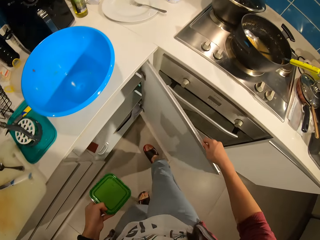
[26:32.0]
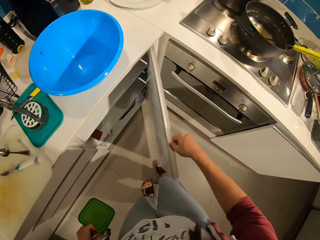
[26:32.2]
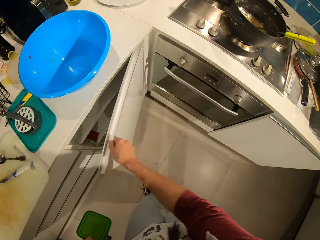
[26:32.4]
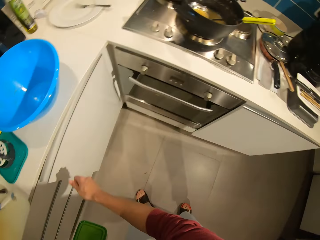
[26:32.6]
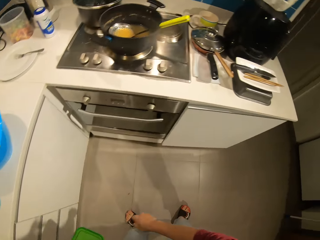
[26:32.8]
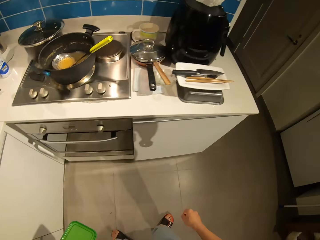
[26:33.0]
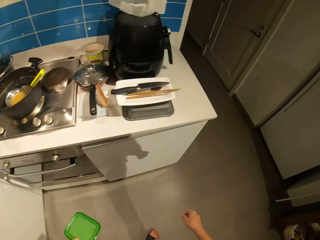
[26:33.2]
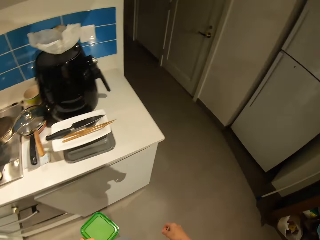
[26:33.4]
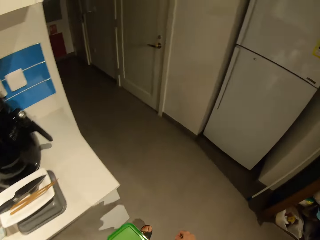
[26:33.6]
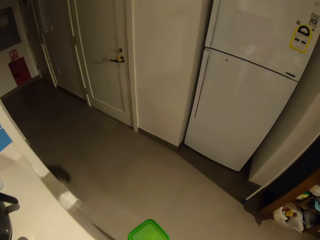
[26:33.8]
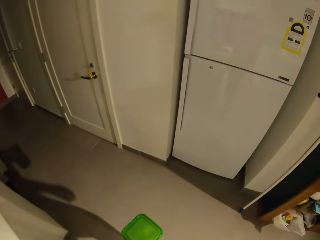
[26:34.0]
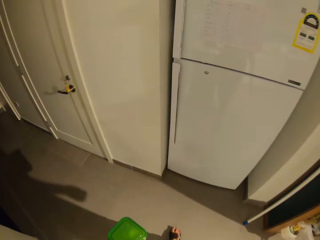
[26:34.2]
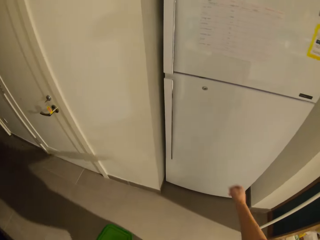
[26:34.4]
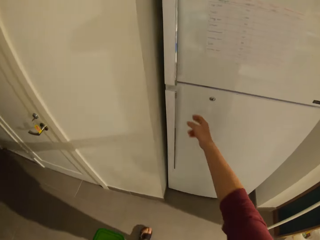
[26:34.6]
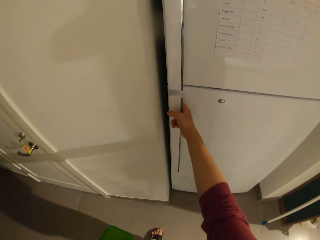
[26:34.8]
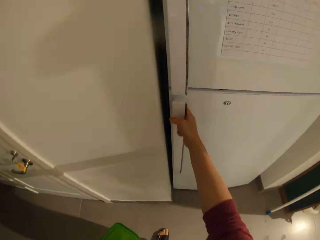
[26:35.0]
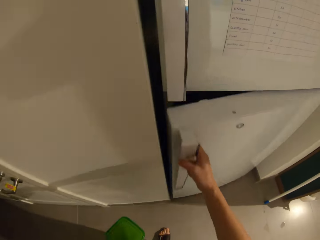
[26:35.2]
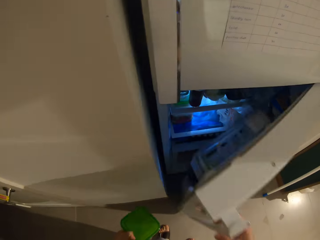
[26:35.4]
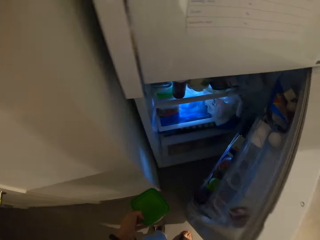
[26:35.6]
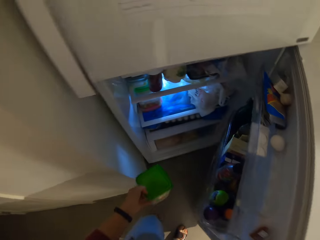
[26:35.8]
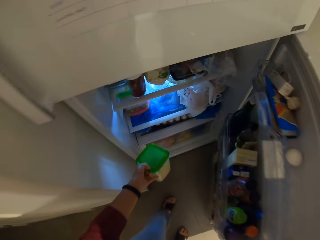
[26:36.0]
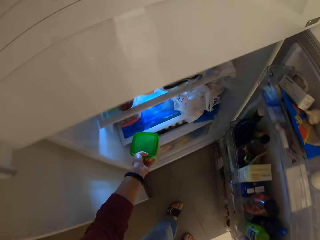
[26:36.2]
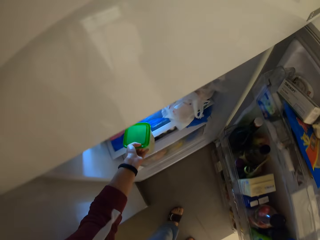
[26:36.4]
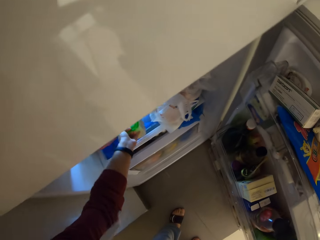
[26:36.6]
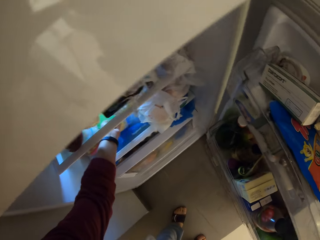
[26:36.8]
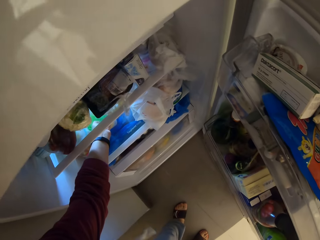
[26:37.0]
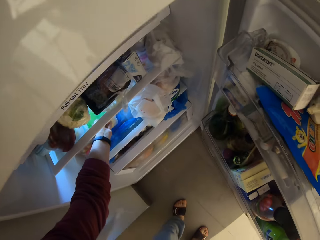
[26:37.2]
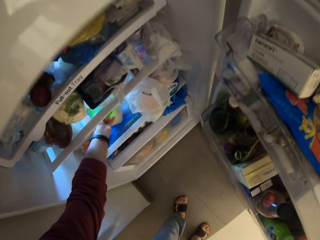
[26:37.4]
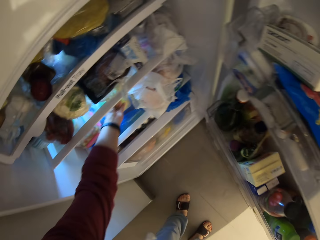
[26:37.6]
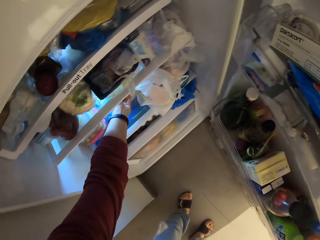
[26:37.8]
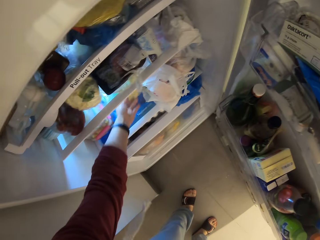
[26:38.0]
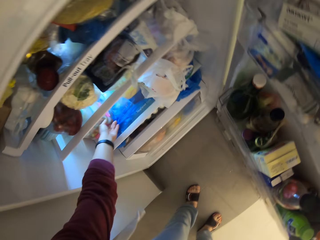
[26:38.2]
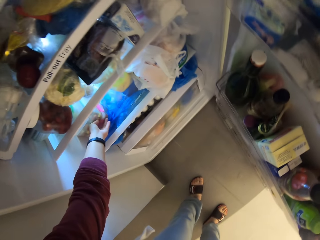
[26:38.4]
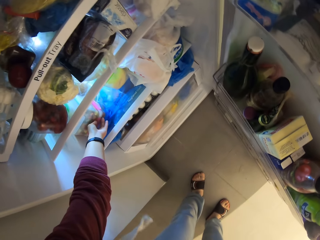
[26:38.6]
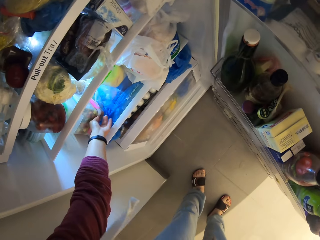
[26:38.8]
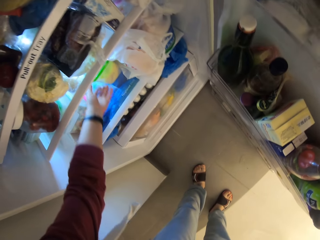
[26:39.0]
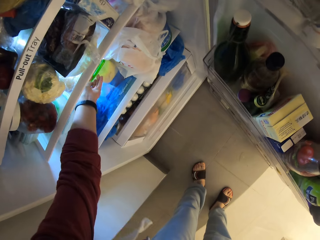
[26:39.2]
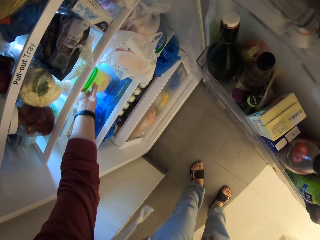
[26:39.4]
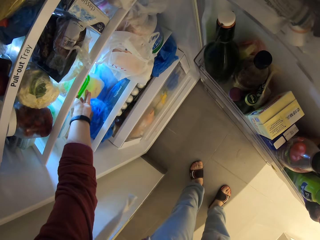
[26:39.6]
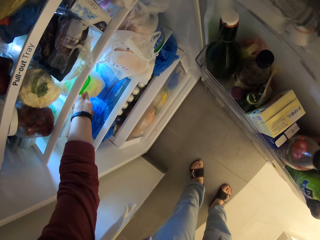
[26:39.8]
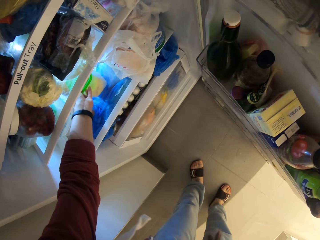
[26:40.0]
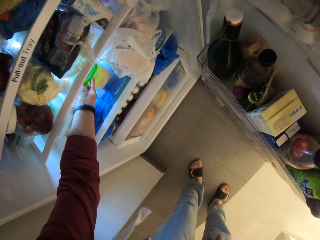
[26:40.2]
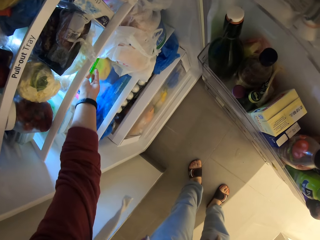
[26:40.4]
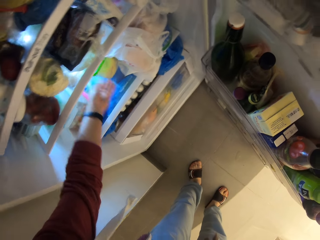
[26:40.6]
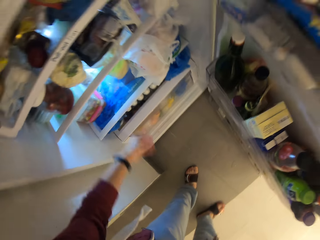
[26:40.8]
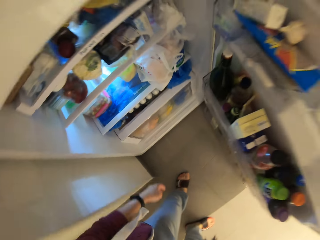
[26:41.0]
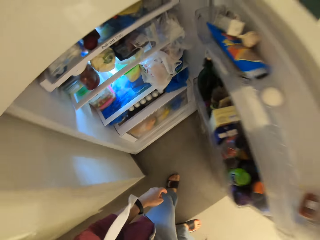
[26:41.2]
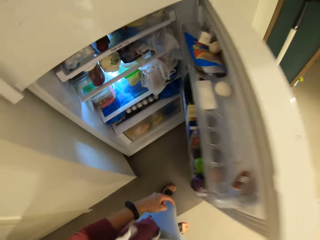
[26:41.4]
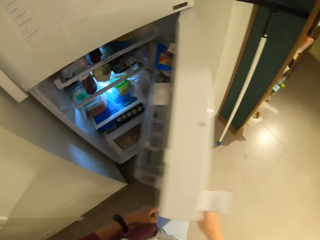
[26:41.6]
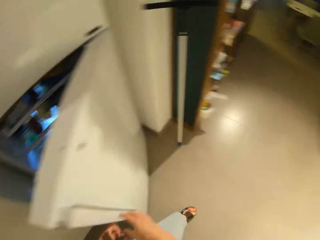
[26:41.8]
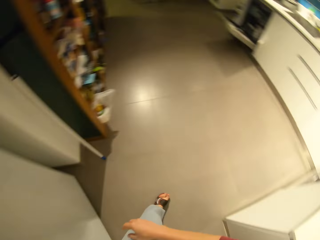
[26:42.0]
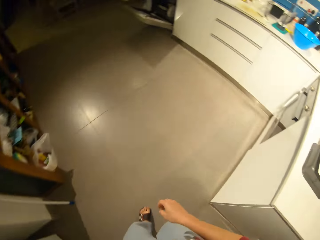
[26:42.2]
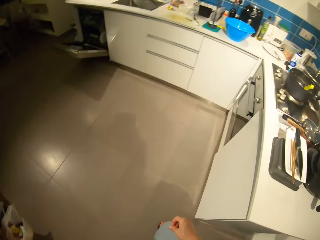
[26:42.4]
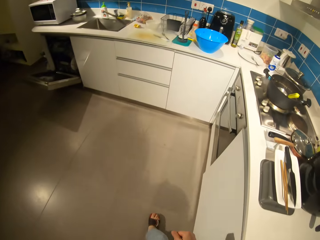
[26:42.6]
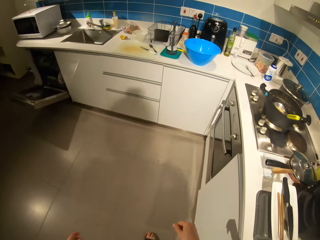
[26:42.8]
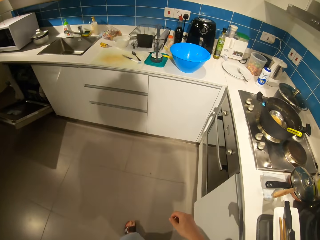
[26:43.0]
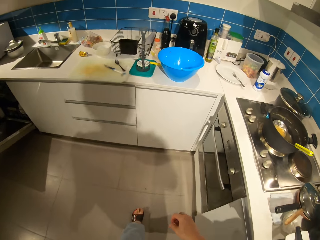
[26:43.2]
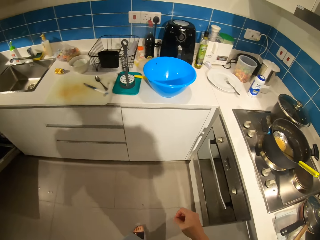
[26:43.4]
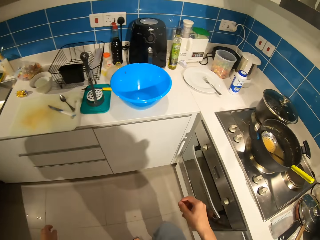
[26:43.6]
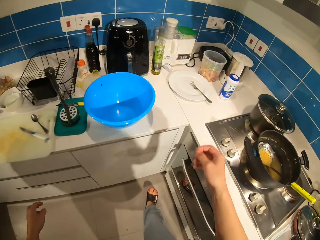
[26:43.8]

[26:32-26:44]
The camera wearer closes the cabinet door. They walk towards a fridge. They open the fridge door. They drop the potatoes plate in the fridge. They move the potatoes plate. They close the fridge. They walk towards the counter.

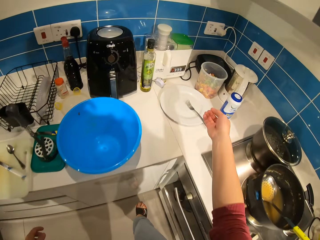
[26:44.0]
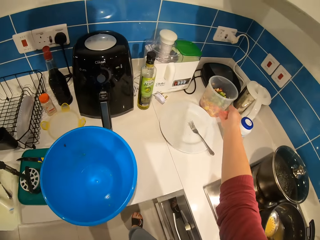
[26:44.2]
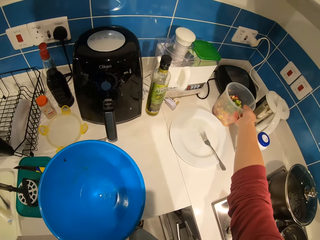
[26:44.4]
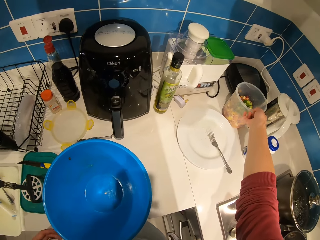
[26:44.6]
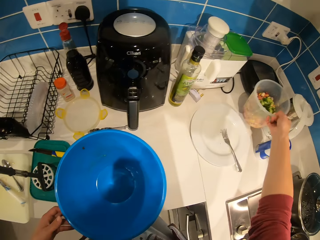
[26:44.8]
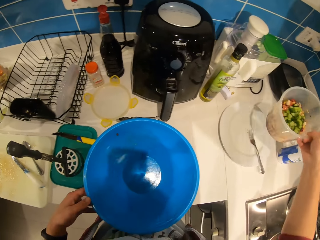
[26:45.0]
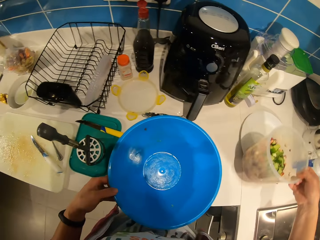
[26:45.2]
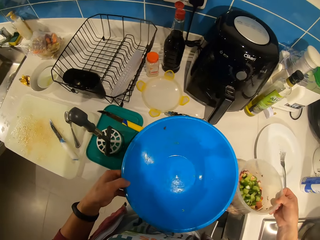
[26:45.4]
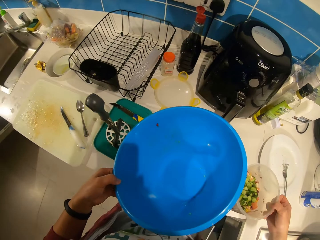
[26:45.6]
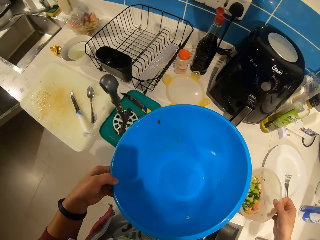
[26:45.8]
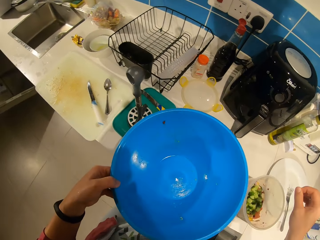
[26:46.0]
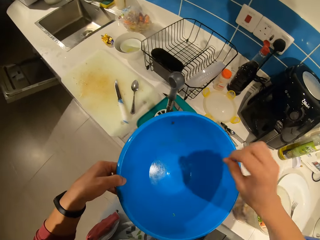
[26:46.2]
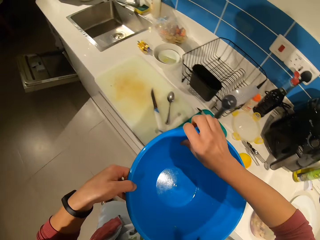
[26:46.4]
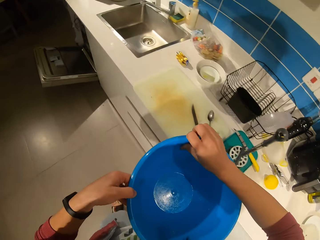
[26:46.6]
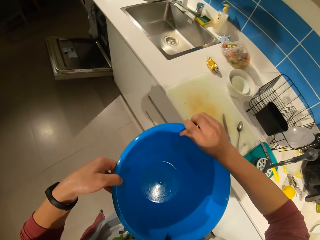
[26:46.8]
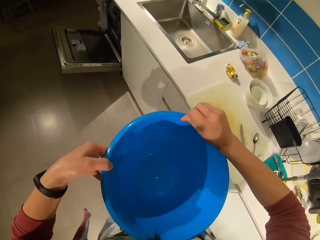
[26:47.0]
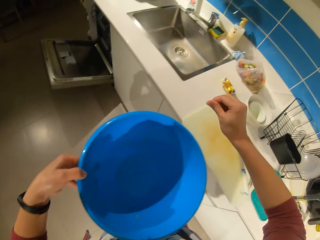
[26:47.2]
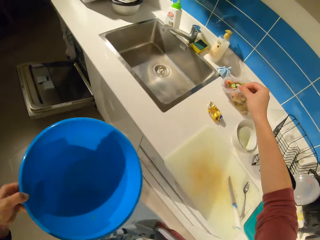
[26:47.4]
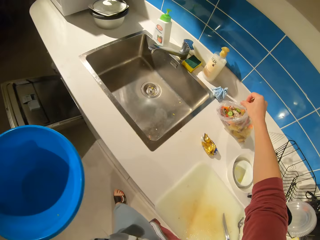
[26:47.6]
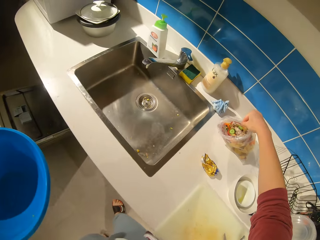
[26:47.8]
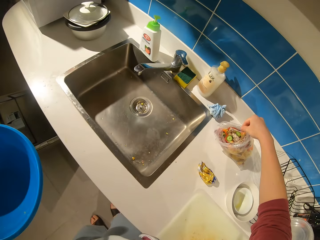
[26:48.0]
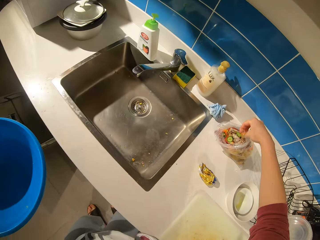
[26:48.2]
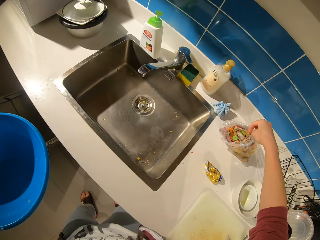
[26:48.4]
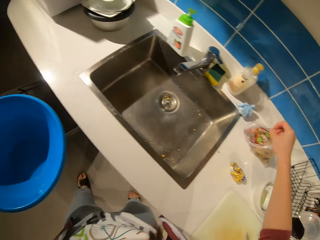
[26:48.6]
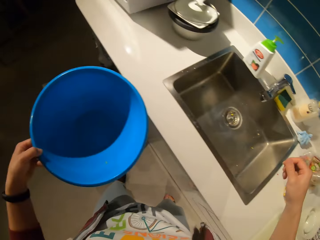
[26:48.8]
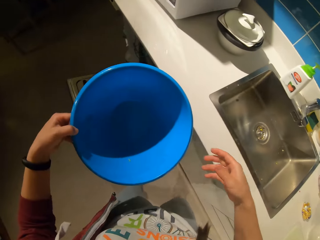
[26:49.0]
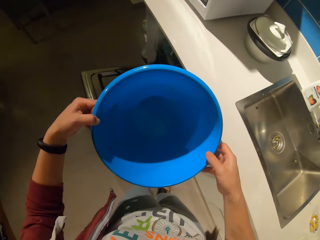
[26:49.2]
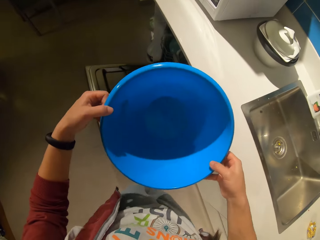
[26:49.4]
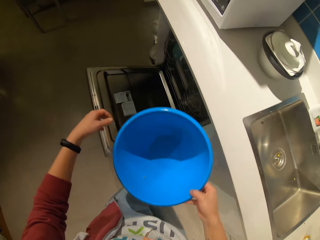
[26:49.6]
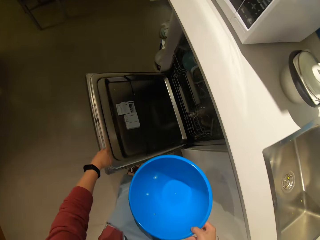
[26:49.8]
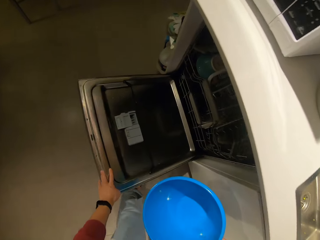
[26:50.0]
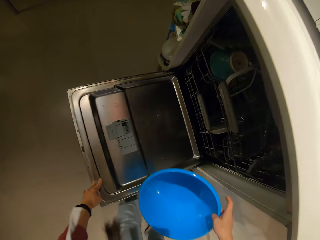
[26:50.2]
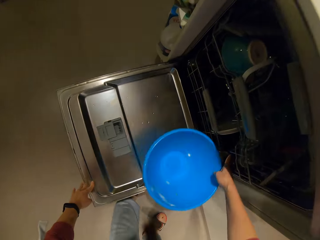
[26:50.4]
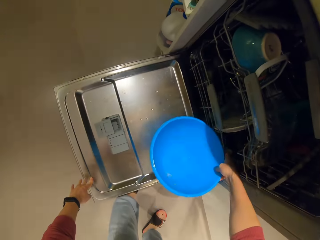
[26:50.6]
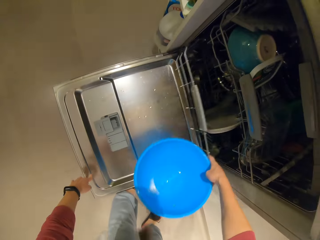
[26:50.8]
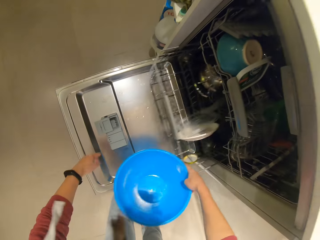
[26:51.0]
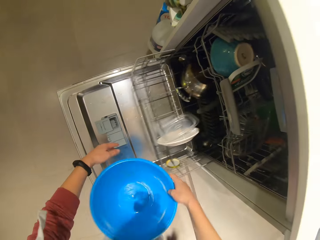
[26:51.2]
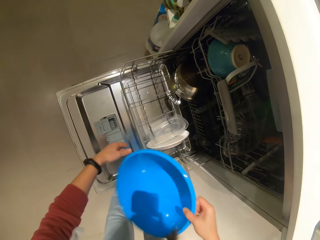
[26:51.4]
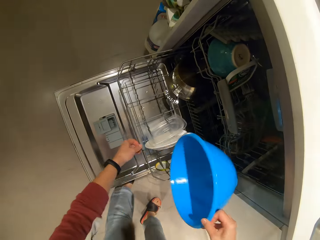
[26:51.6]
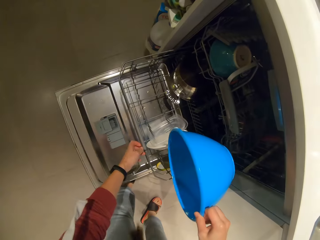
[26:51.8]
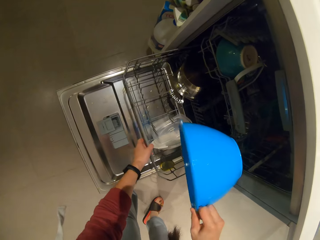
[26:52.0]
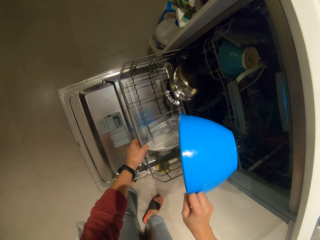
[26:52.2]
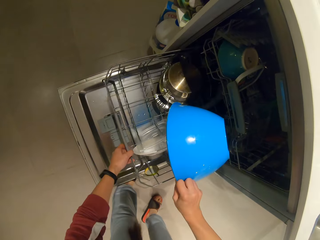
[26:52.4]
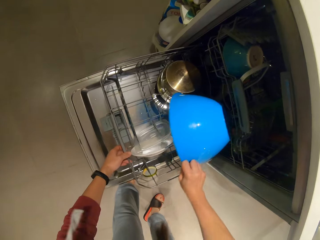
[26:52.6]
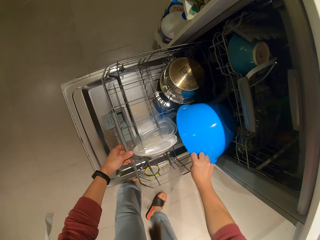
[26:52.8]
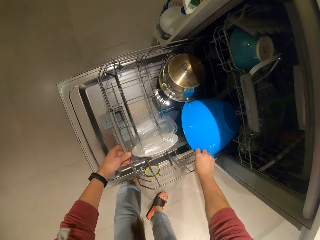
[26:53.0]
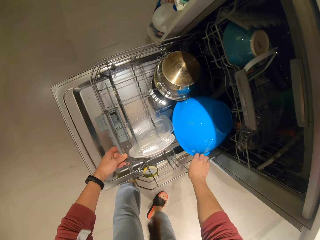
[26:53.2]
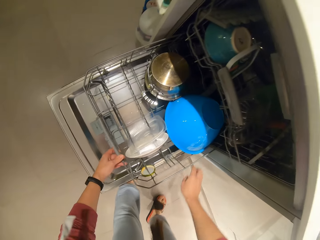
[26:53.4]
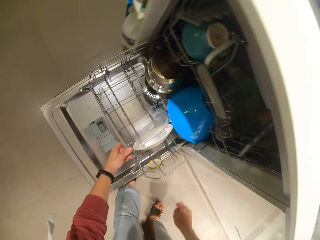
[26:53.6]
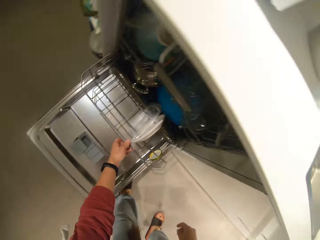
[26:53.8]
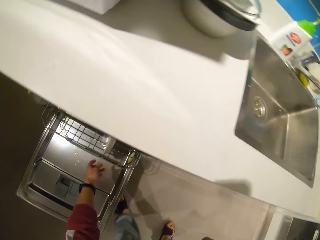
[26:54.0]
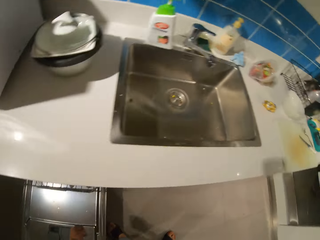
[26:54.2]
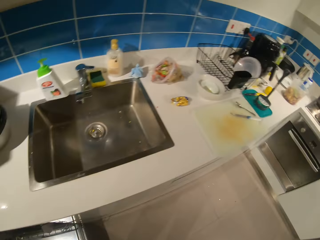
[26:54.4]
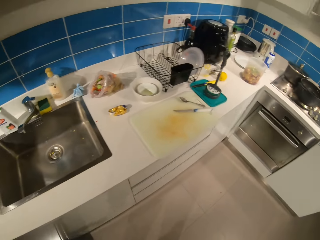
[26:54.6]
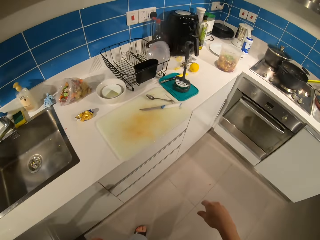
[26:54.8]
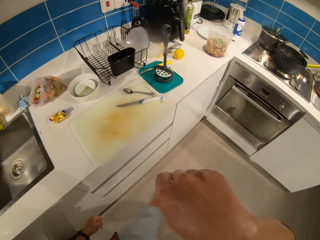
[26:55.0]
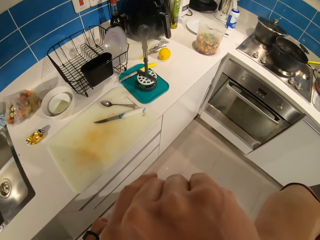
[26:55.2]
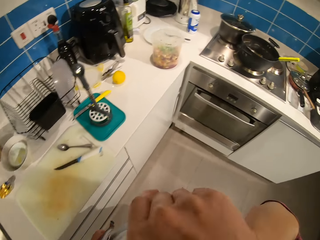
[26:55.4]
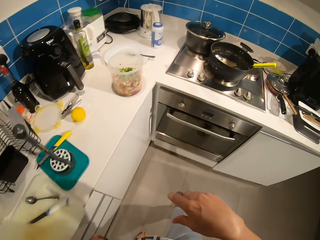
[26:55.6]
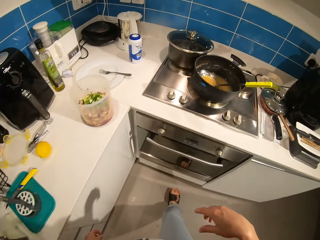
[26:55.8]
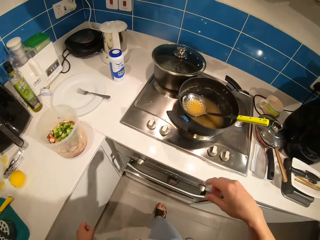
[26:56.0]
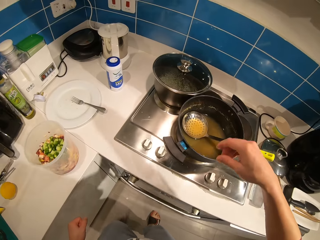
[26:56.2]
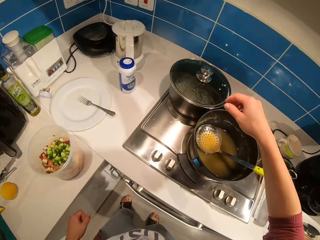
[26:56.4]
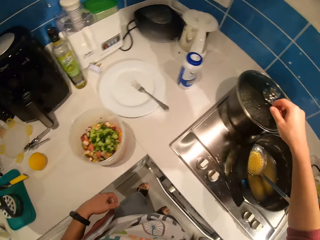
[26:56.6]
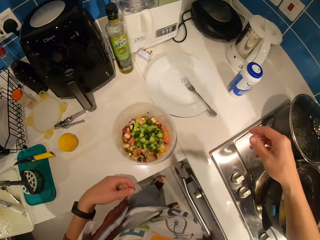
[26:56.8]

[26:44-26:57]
The camera wearer carries a vegetables bowl. She carries the blue bowl. She picks up a plastic container, drops the vegetables bowl on the counter, and picks up the dish. She puts the plastic container on the counter. She removes a particle from the blue bowl. She walks across the kitchen. She drops the particles in a waste bag. She presses down a cabinet door and pulls a drawer. She drops the blue bowl in the drawer. She pushes in the drawer. She walks across the kitchen. She puts her hand in her face.
